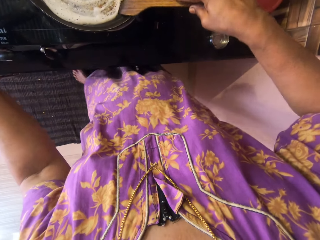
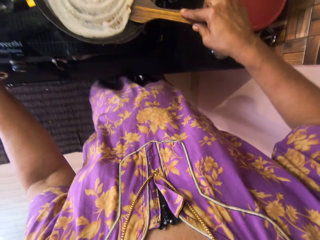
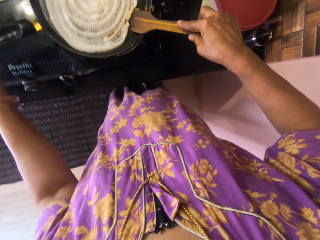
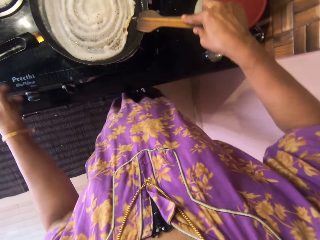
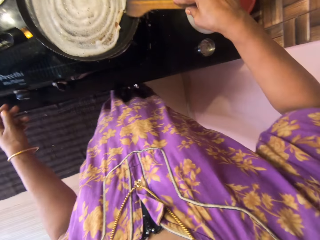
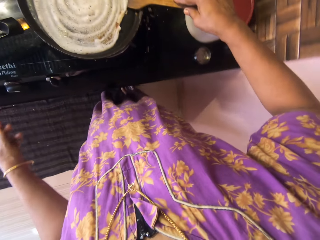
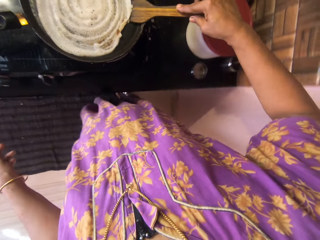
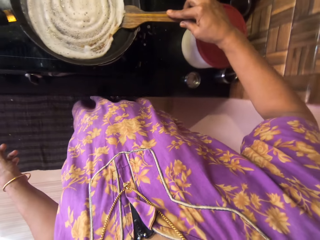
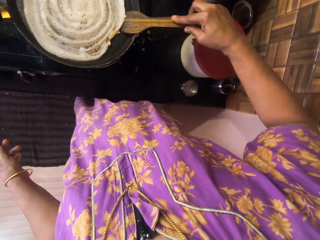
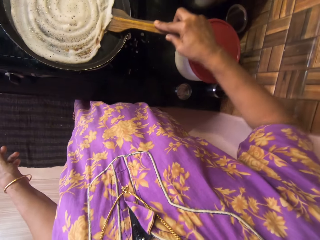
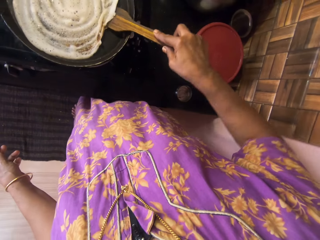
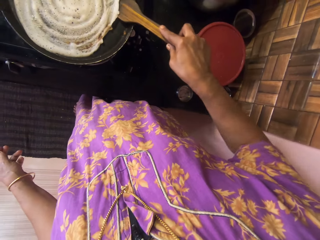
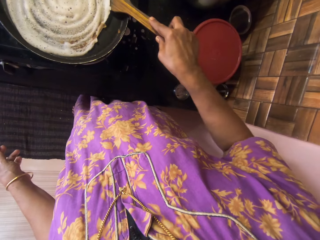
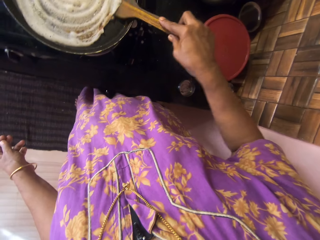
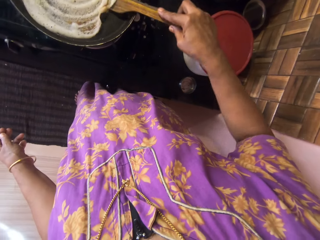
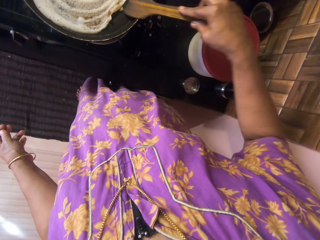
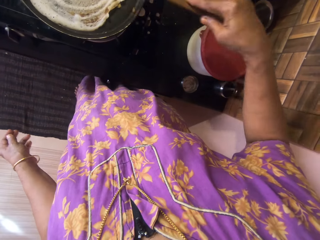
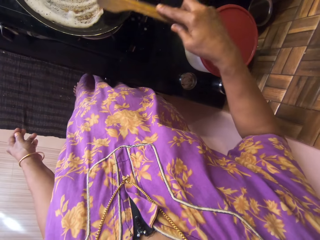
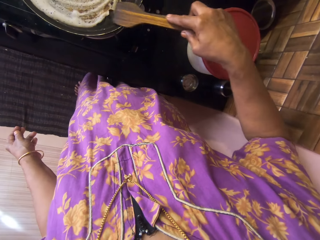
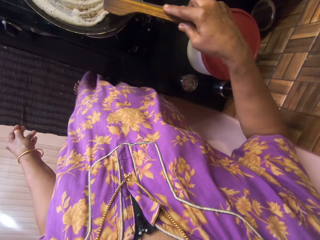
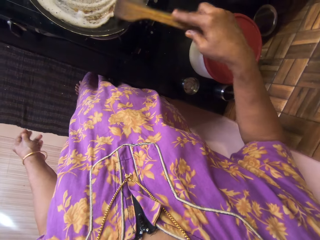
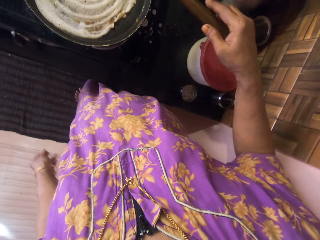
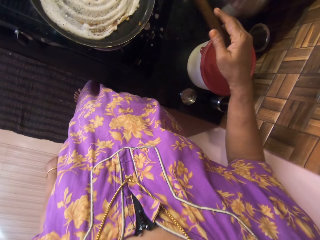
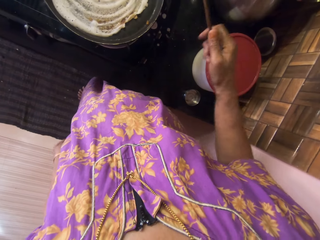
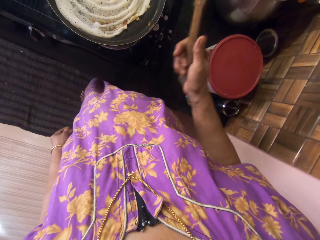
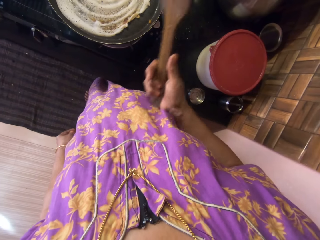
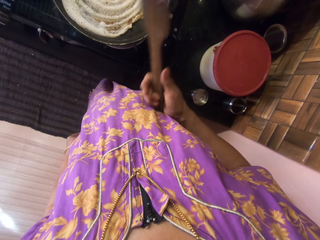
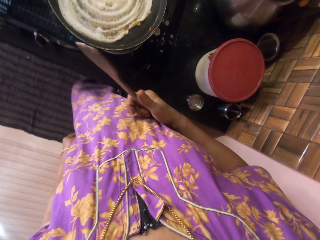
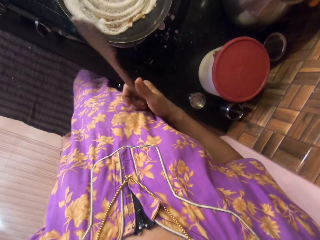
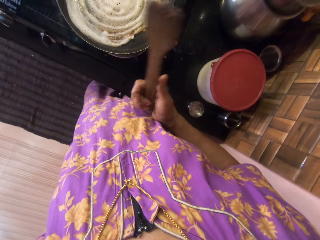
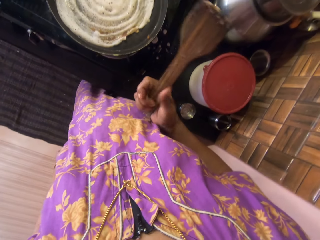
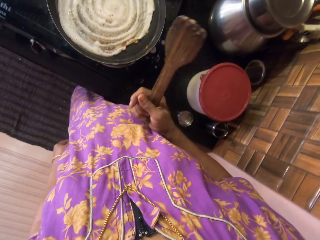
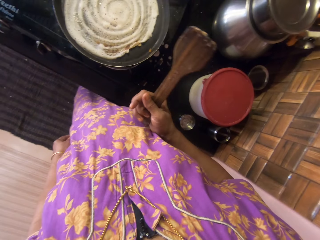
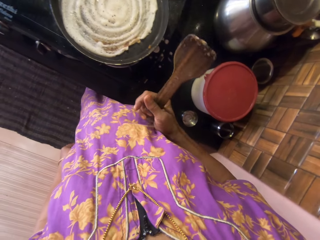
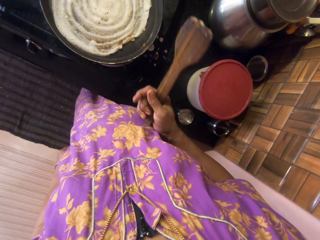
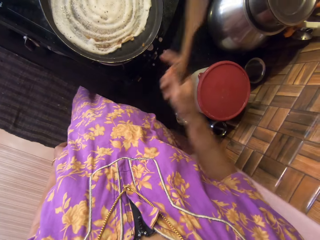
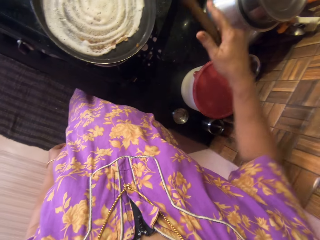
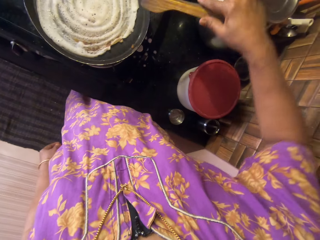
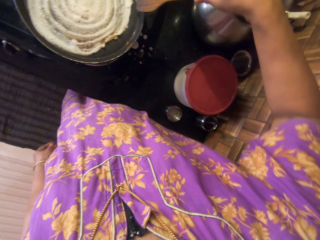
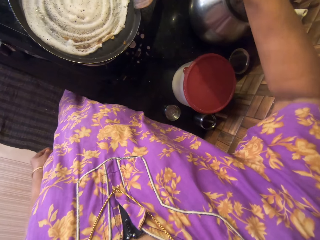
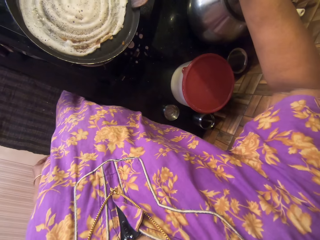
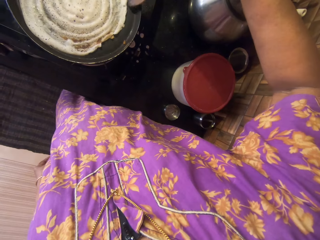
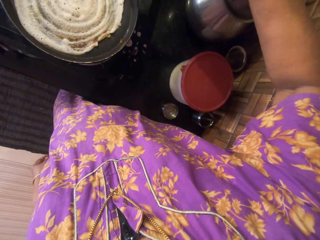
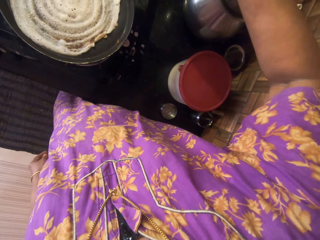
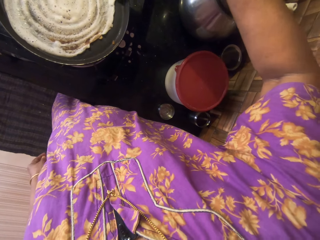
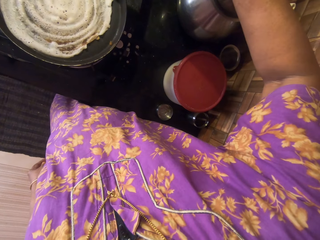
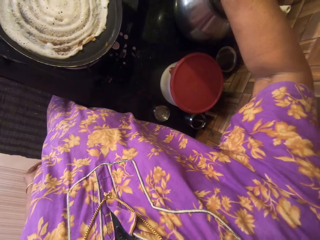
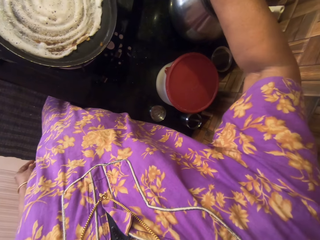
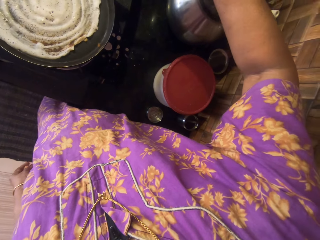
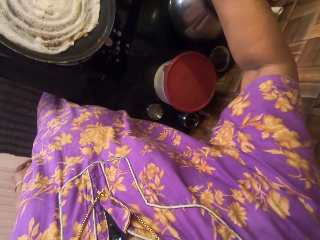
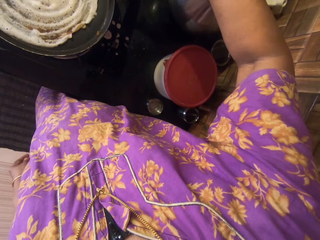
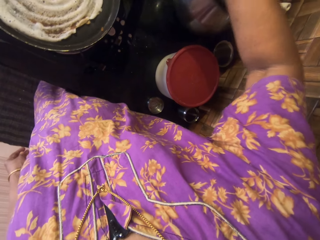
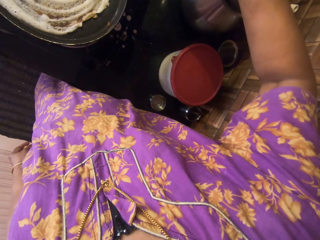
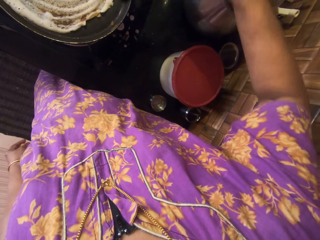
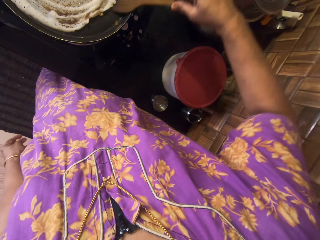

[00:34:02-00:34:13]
The camera wearer moves the leg. They move the pancake with the wooden spoon. They converse. They move the hand. They converse. They move the pancake with the wooden spoon.

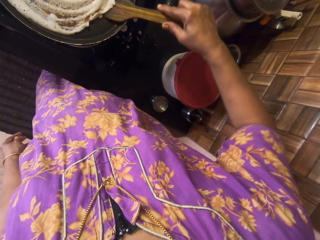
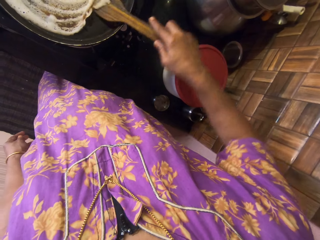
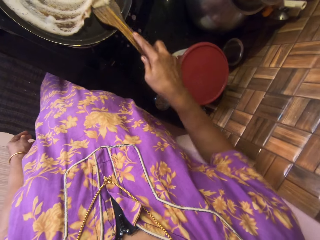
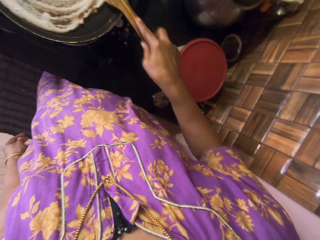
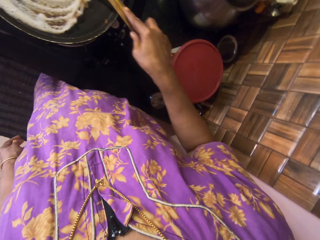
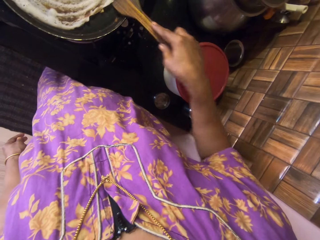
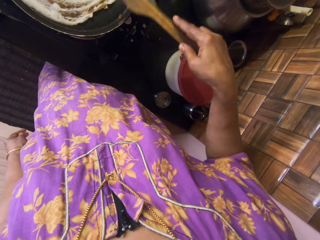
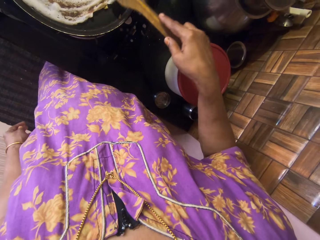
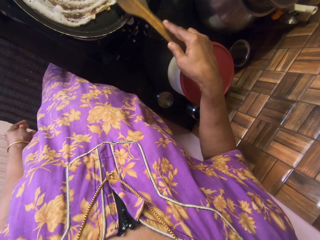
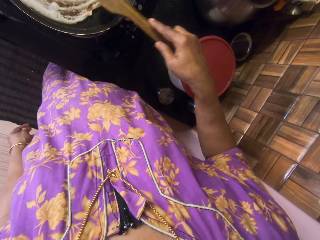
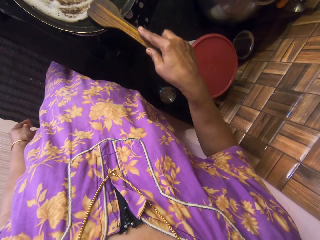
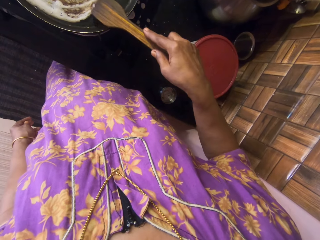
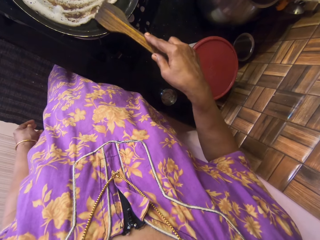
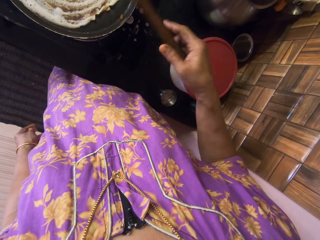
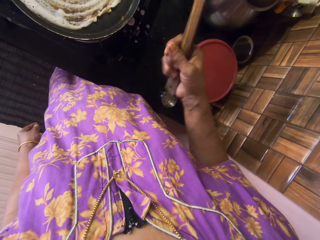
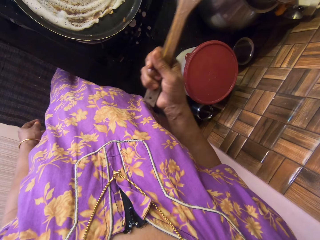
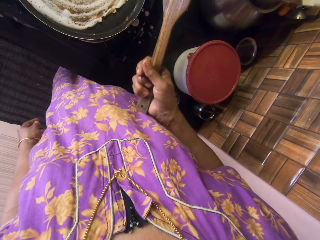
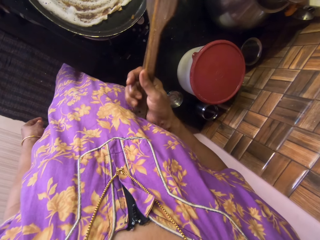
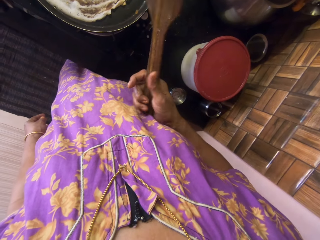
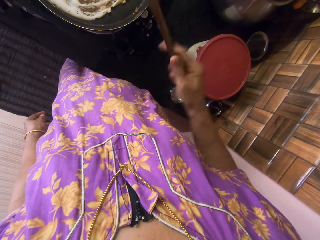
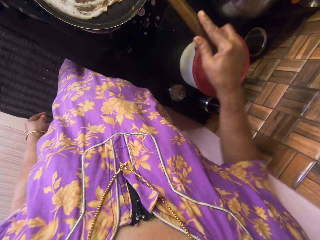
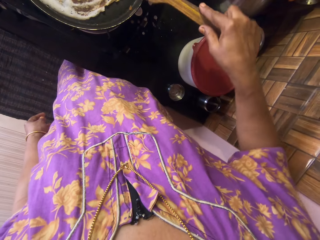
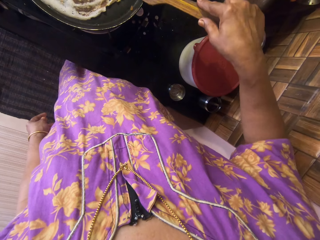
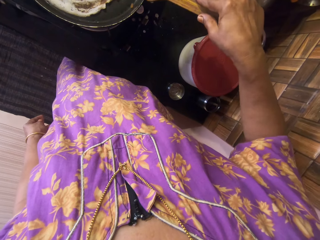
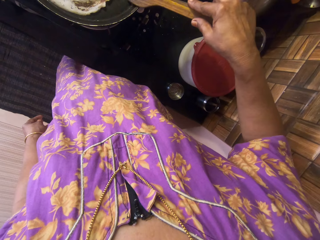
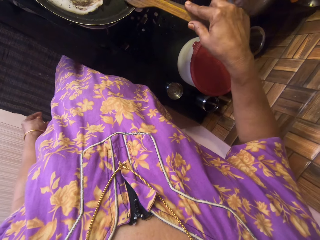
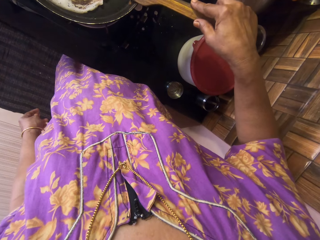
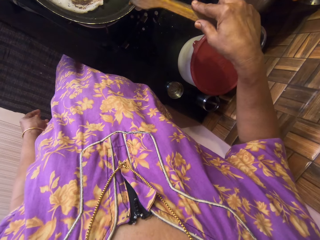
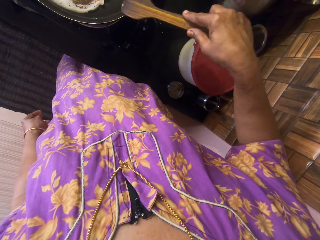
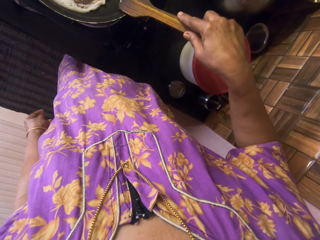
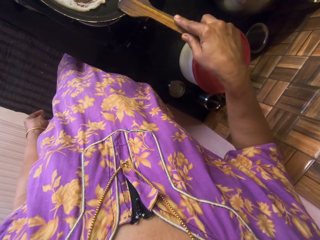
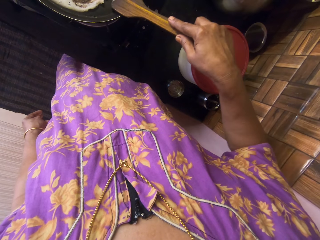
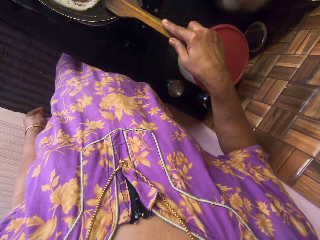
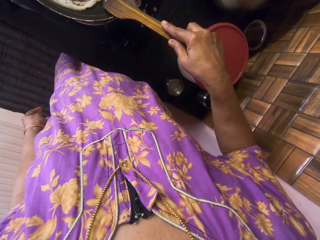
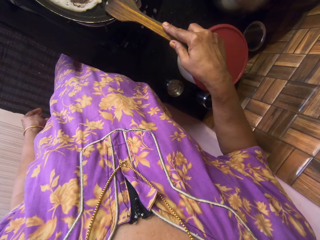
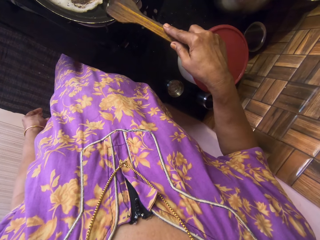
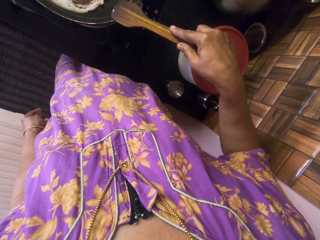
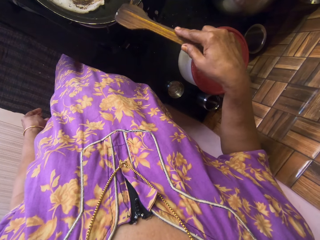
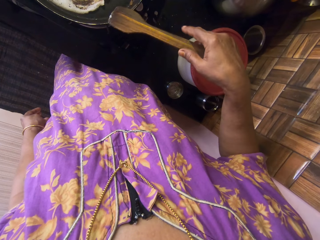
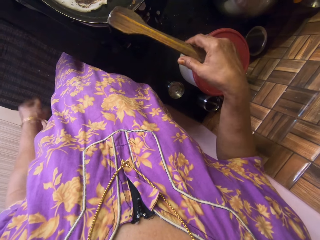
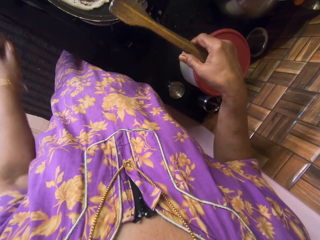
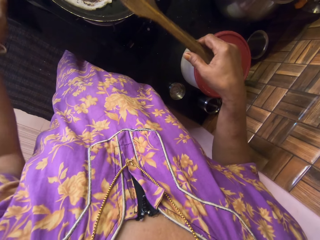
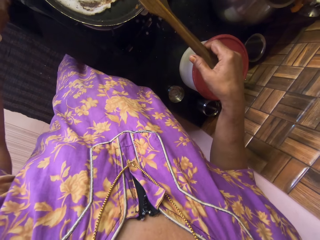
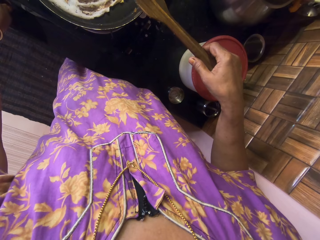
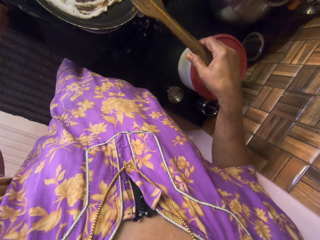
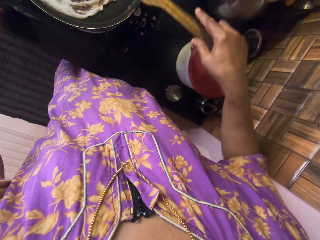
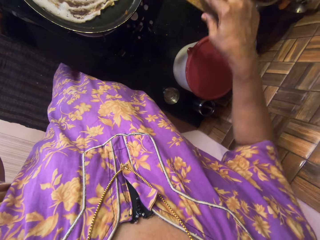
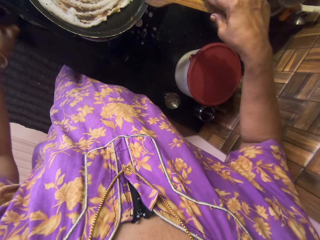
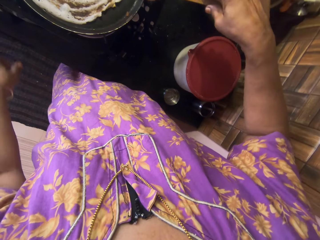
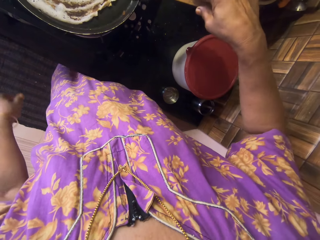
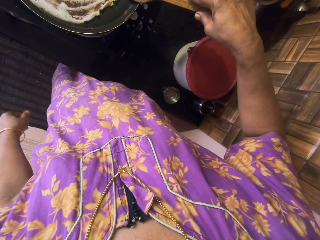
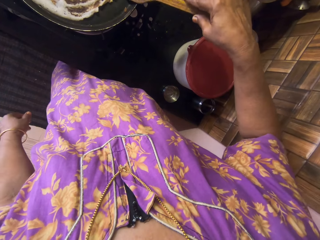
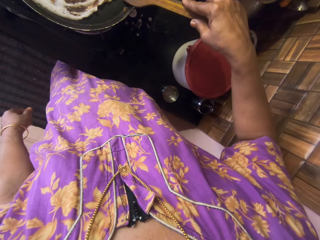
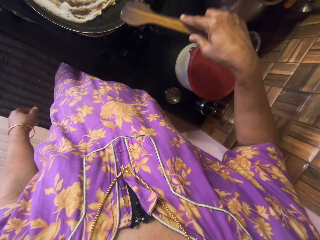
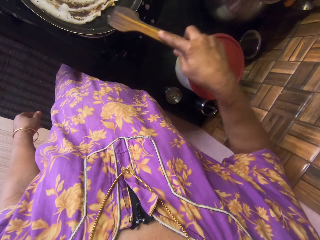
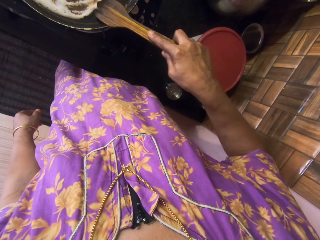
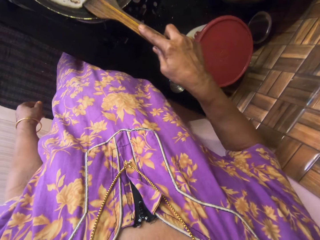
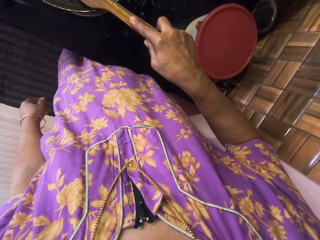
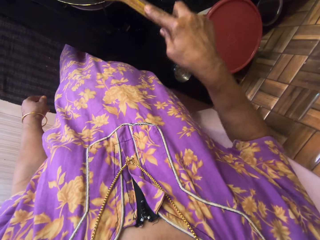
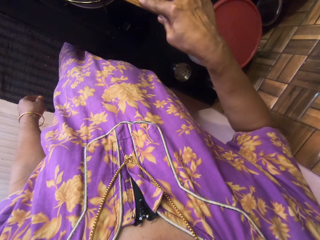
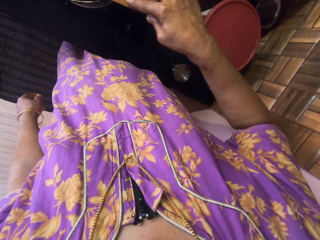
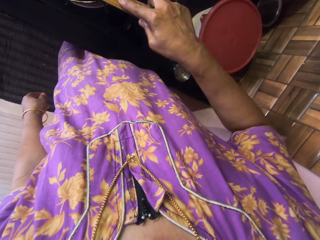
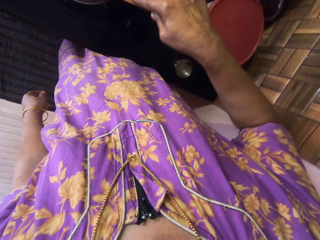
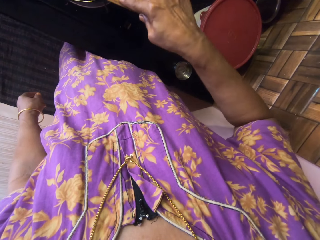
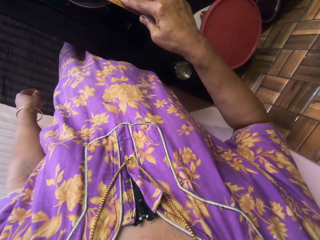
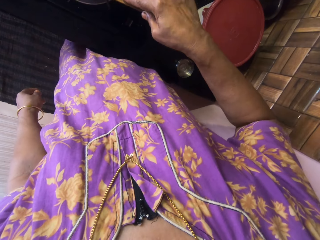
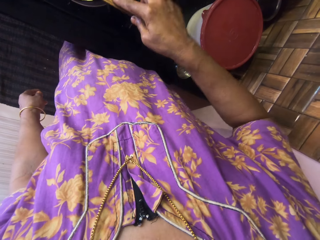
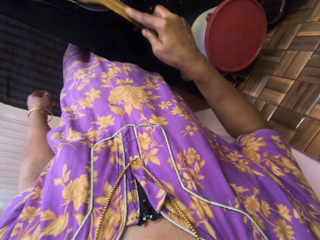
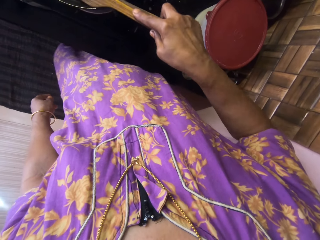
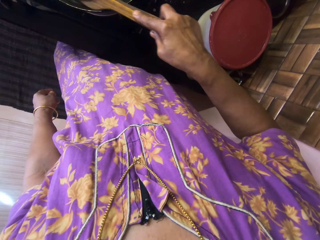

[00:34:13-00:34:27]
The camera wearer interacts with a man. She looks at the pancake. She moves the pancake with the wooden spoon. She holds the handle of the frying pan with her left hand. She moves the pancake with the wooden spoon. She removes her left hand from the handle of the frying pan.
